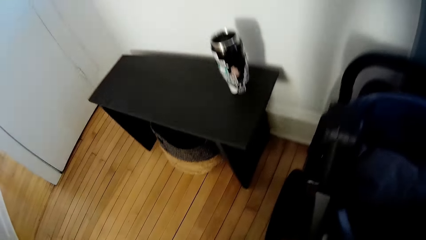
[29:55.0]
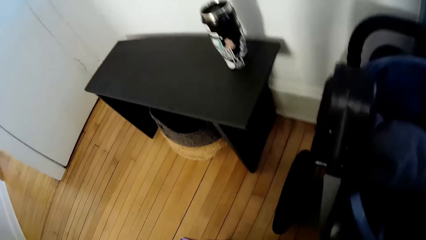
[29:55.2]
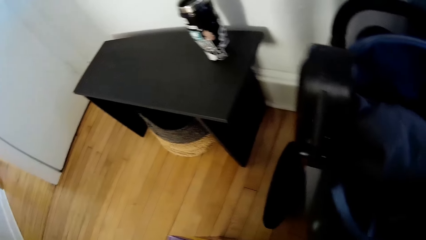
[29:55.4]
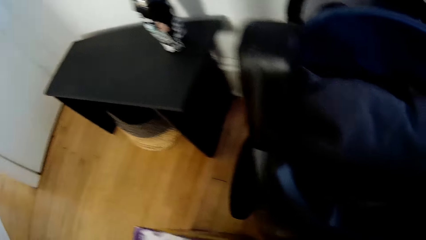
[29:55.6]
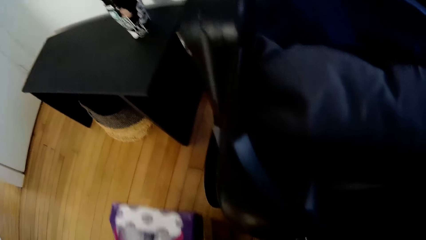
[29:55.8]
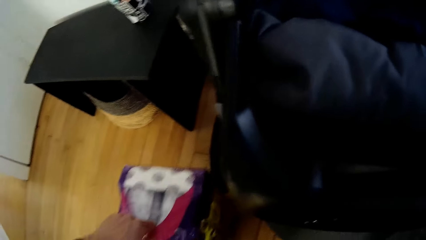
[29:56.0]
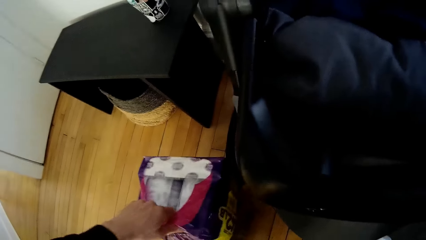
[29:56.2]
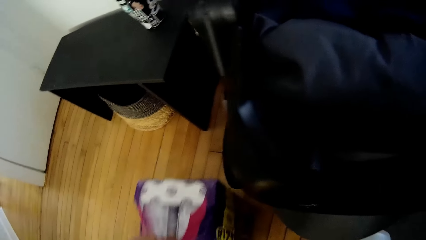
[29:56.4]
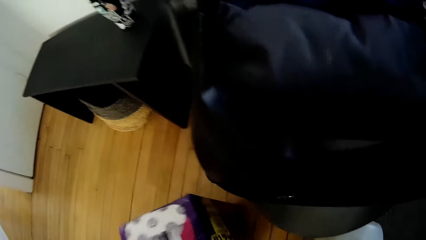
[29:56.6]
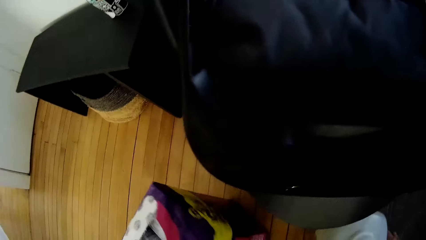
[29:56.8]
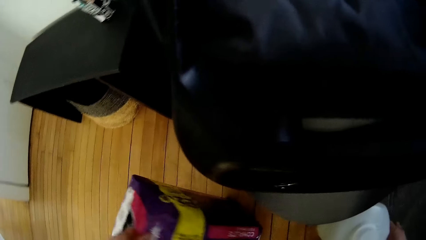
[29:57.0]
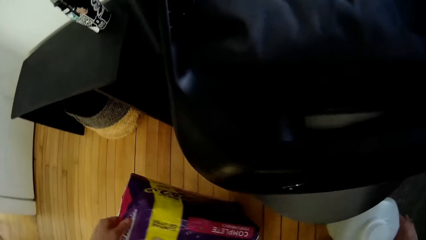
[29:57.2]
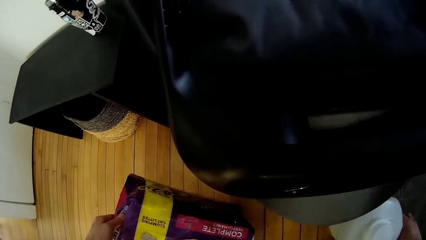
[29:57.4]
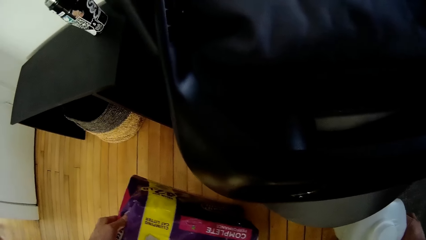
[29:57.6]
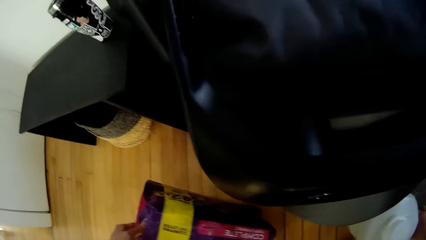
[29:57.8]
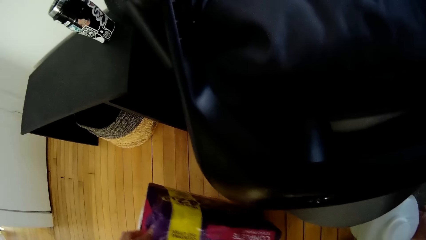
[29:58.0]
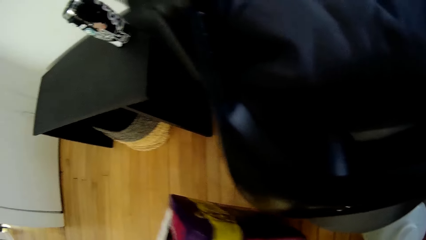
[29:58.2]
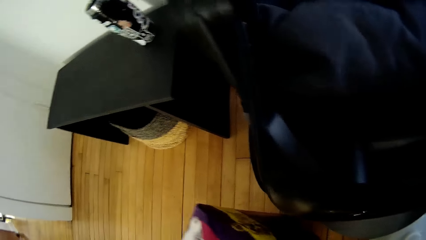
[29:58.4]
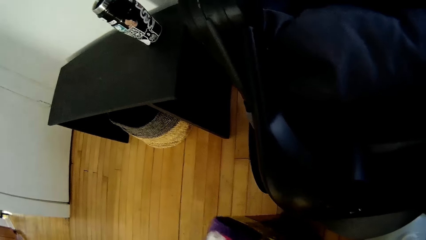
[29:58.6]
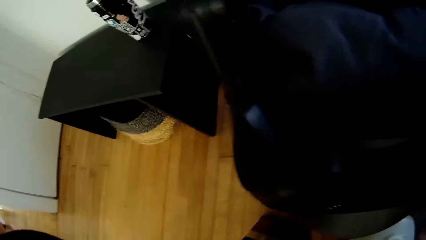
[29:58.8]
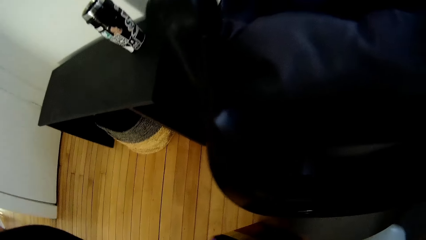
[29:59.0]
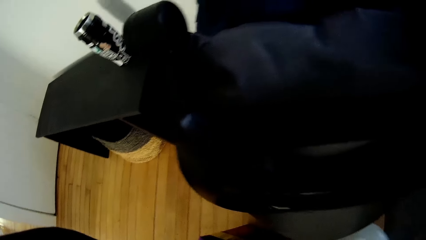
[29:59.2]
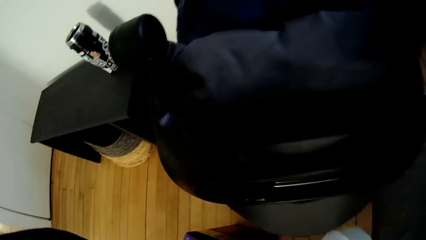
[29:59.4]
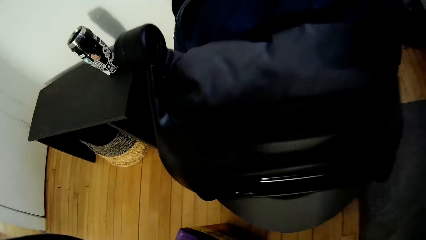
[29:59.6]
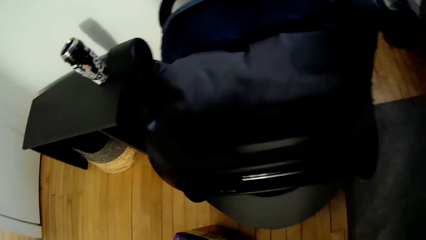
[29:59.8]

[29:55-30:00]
The camera wearer carries a big pack of soap with his left hand. He looks at a package.
